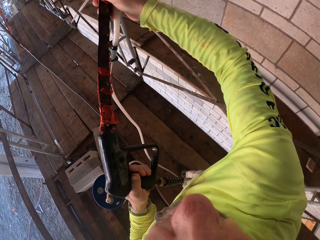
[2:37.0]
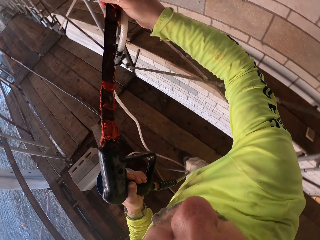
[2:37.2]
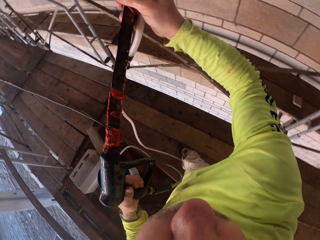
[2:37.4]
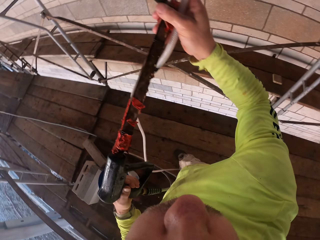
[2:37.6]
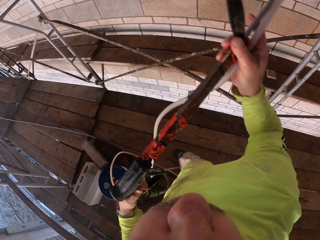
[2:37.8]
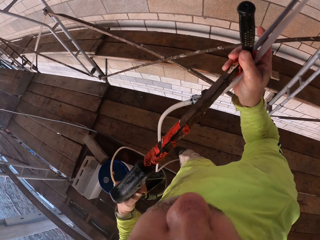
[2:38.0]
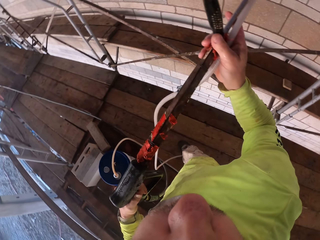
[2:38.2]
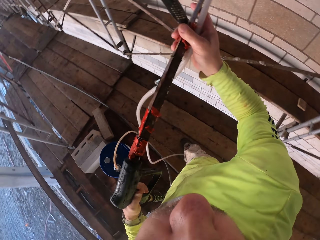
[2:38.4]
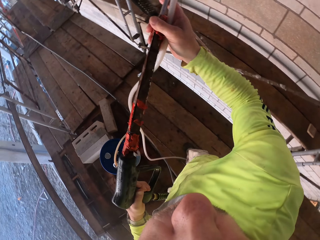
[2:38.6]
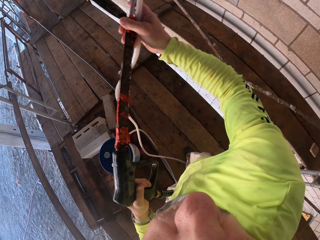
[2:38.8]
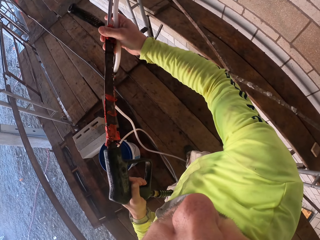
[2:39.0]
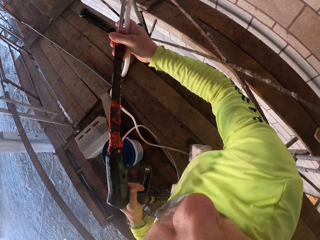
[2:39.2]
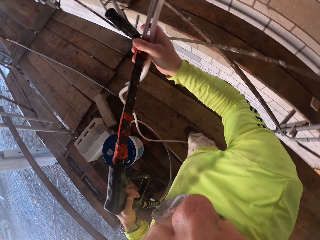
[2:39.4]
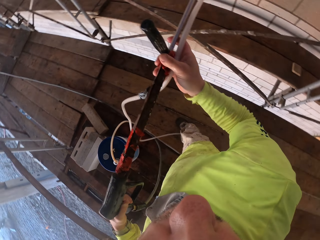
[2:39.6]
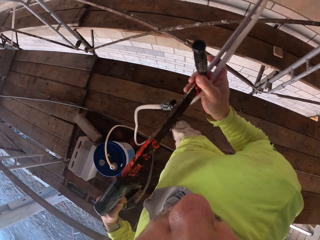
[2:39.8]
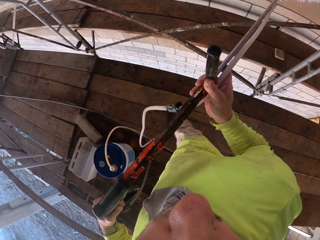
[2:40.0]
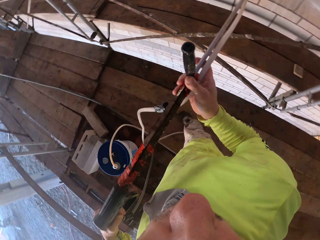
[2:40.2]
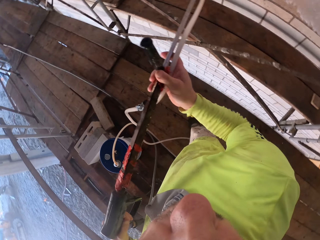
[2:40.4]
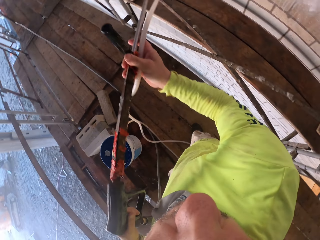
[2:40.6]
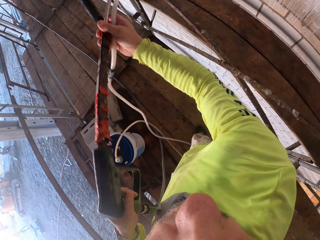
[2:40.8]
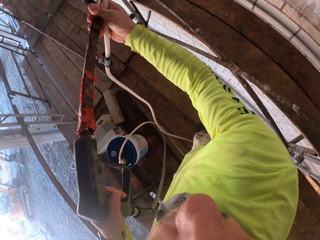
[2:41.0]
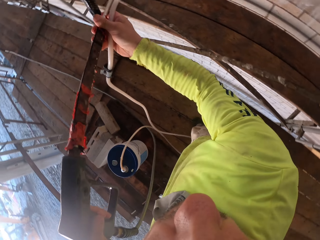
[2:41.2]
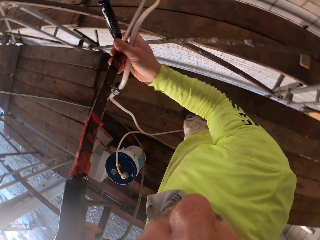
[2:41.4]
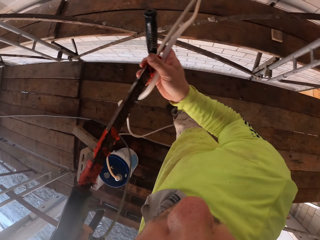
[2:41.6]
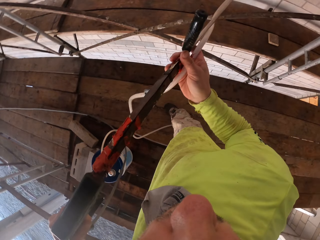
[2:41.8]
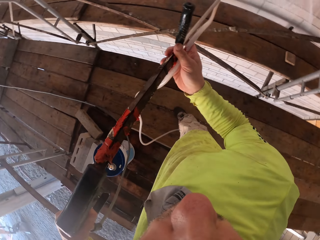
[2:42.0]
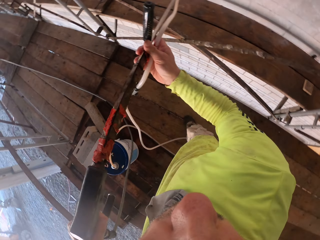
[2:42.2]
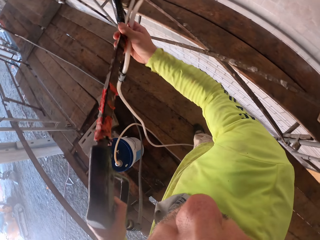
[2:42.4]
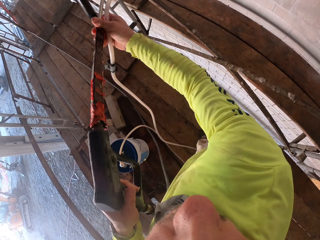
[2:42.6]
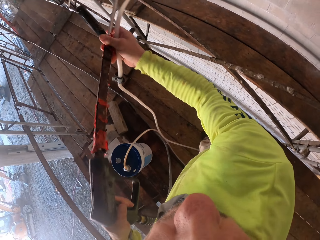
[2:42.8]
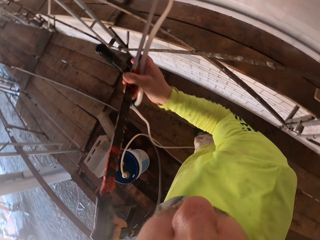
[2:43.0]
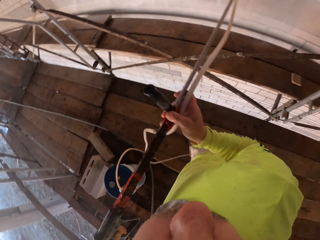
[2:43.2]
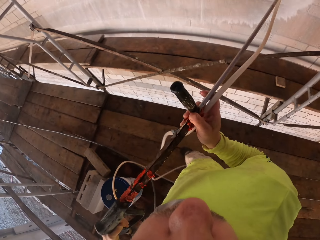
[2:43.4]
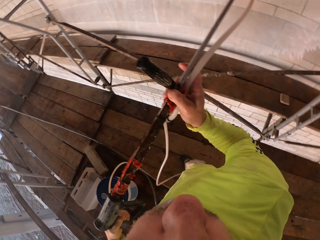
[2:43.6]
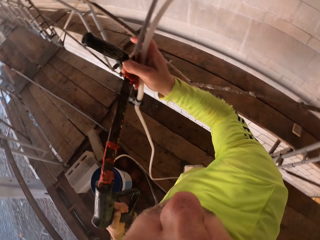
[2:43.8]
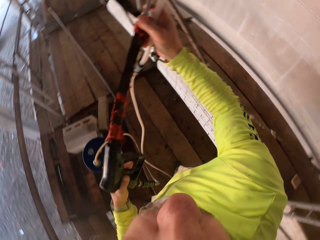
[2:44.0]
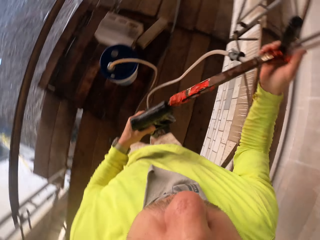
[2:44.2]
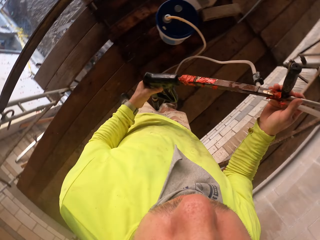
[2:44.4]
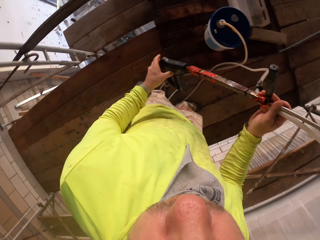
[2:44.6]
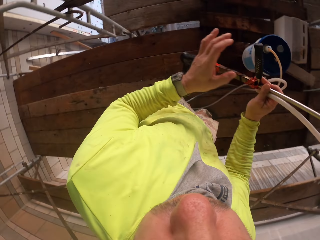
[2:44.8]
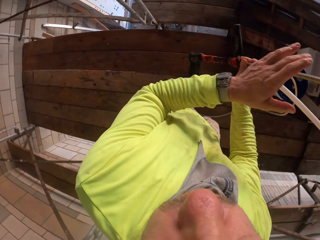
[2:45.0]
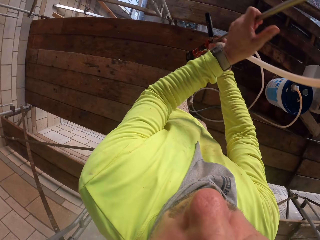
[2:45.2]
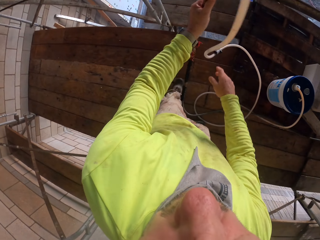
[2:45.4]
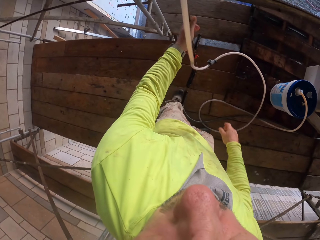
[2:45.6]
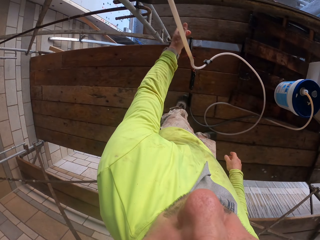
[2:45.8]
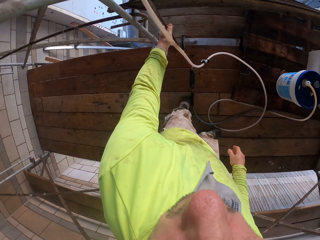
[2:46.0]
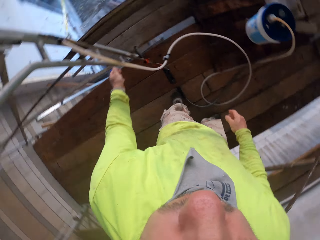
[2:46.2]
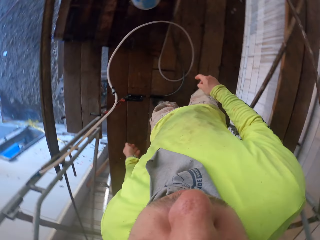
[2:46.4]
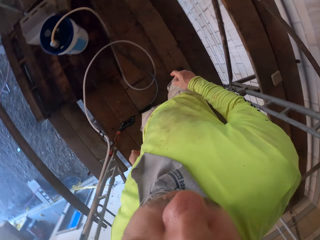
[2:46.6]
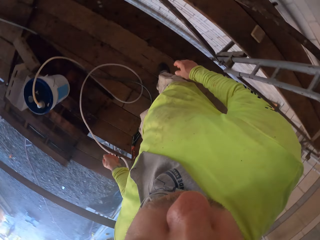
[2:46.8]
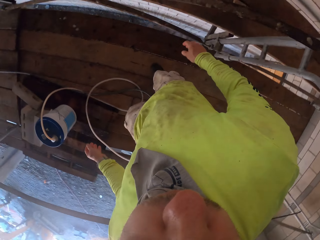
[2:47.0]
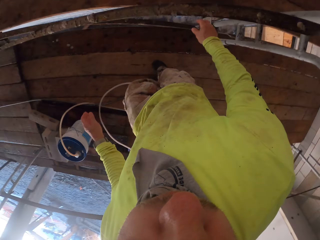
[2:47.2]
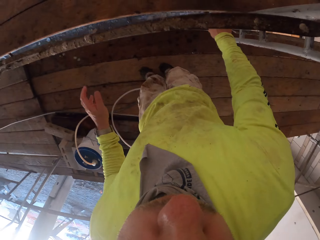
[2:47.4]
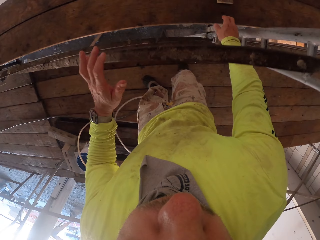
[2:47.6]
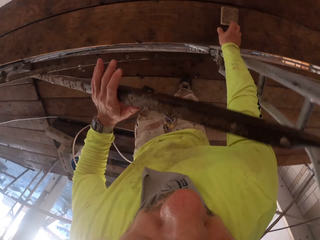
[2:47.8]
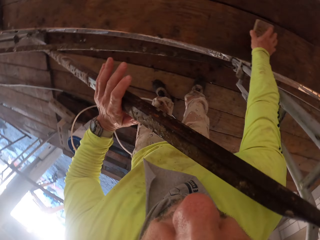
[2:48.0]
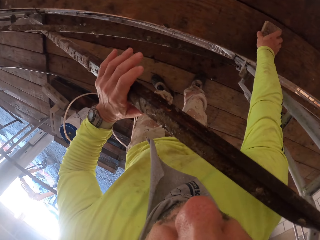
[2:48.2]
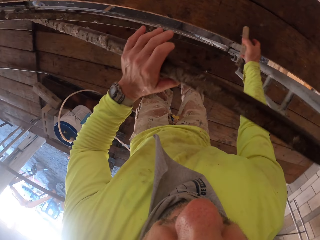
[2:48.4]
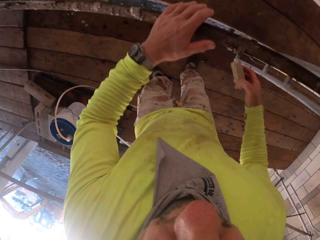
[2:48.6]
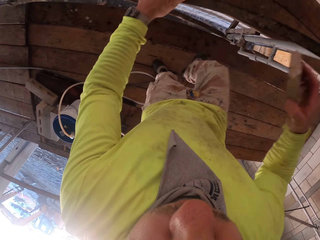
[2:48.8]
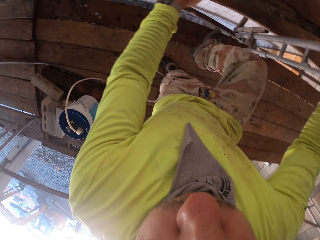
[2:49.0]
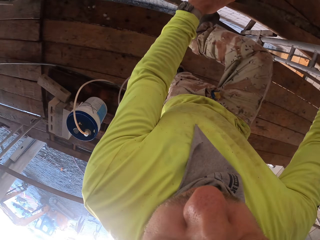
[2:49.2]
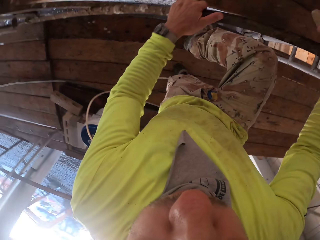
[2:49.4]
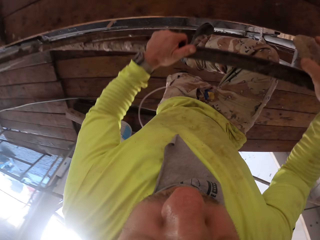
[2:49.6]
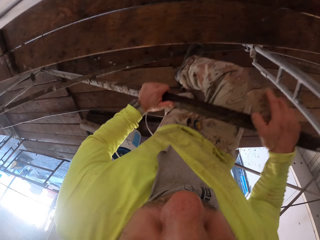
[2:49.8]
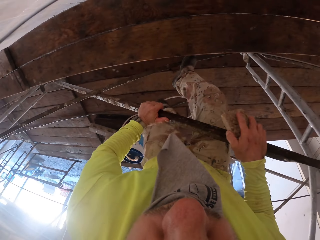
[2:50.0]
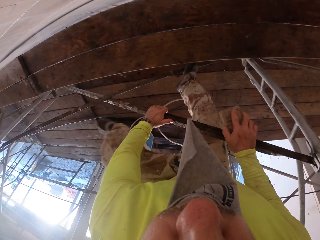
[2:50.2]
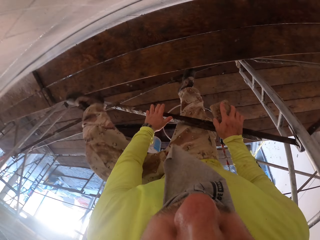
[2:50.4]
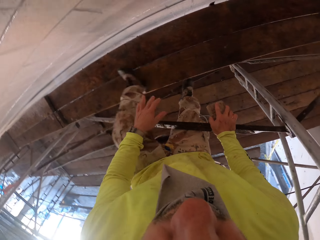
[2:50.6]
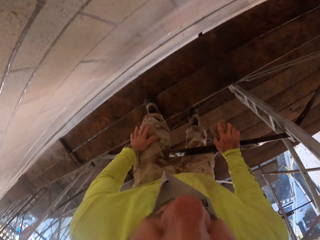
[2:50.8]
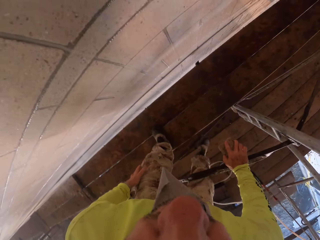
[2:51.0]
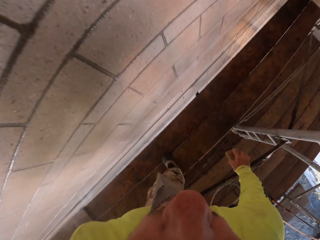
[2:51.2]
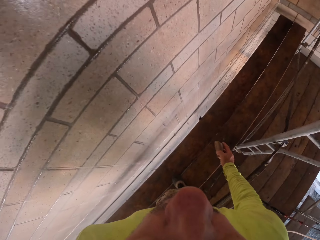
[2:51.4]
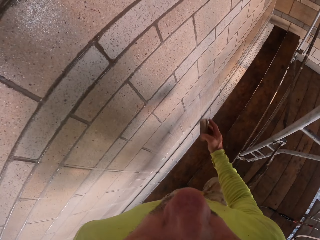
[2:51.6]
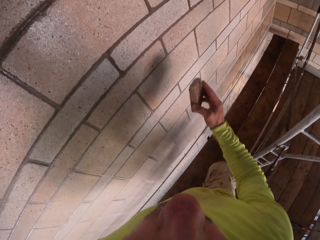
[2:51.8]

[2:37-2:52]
The camera wearer holds the spray gun. They place the spray gun on the wooden structure. They turn around. They pick up the wall scrubber. They climb the ladder.

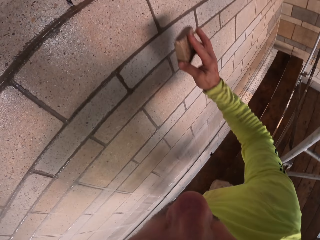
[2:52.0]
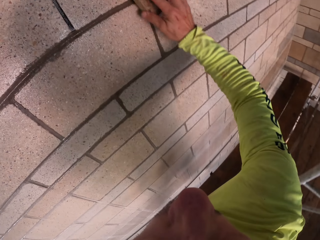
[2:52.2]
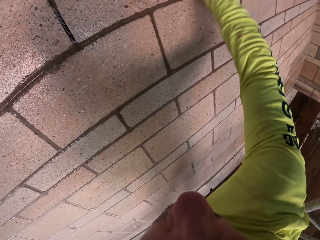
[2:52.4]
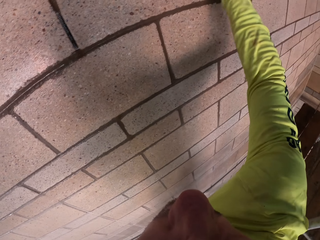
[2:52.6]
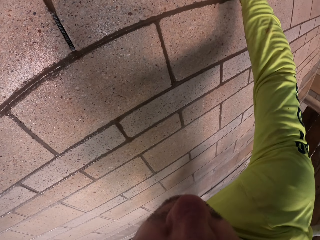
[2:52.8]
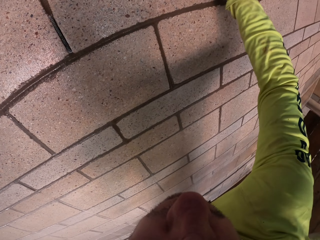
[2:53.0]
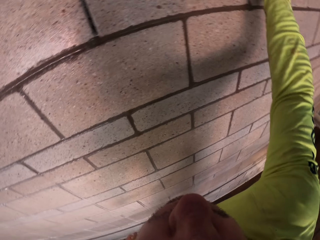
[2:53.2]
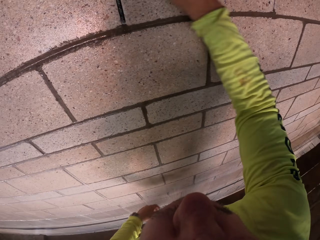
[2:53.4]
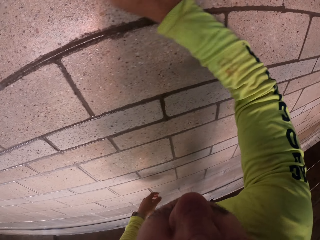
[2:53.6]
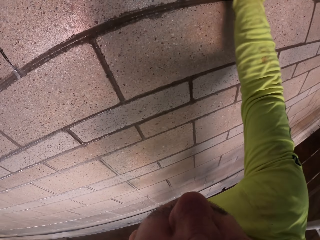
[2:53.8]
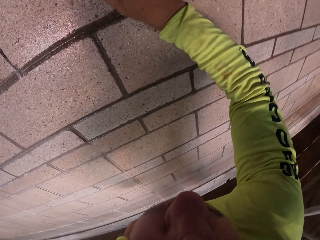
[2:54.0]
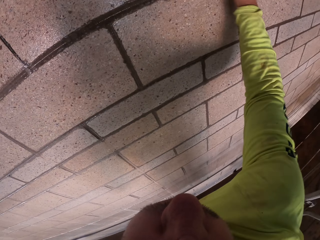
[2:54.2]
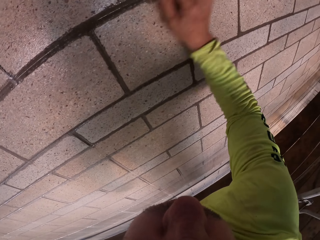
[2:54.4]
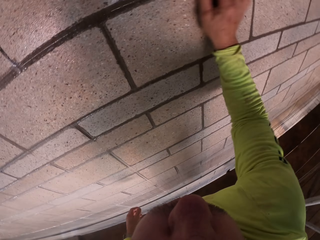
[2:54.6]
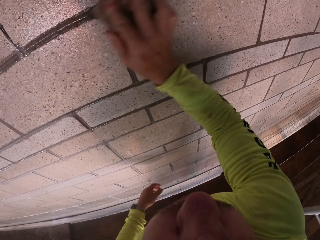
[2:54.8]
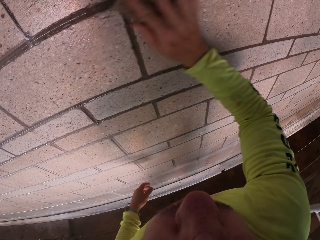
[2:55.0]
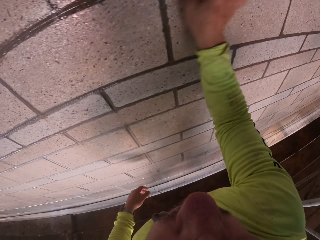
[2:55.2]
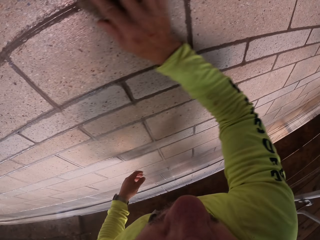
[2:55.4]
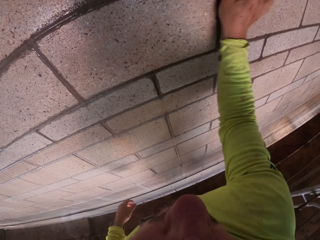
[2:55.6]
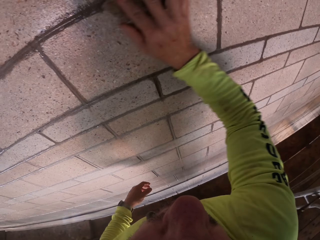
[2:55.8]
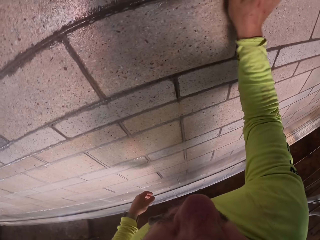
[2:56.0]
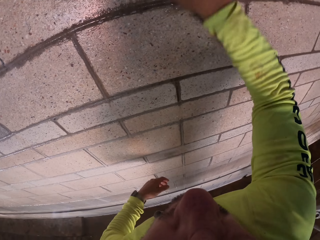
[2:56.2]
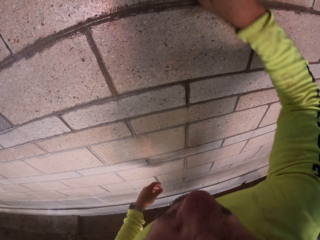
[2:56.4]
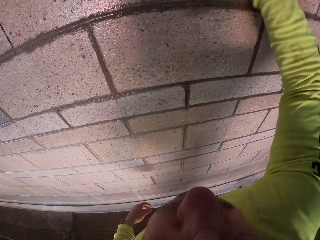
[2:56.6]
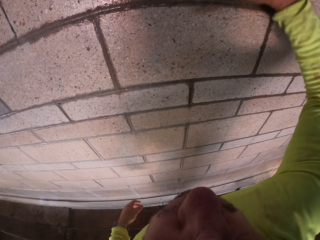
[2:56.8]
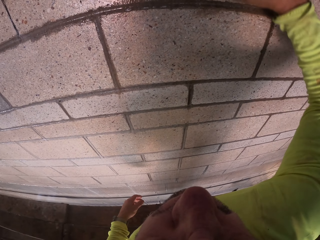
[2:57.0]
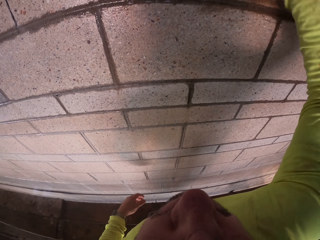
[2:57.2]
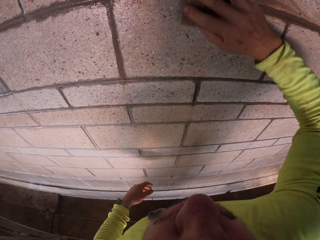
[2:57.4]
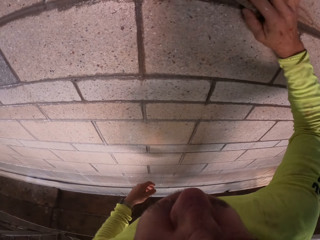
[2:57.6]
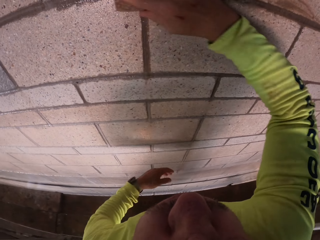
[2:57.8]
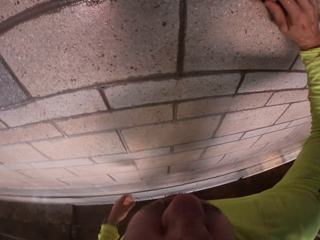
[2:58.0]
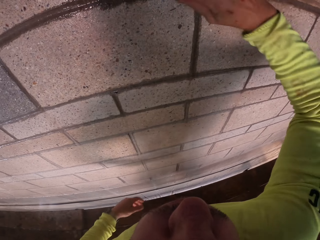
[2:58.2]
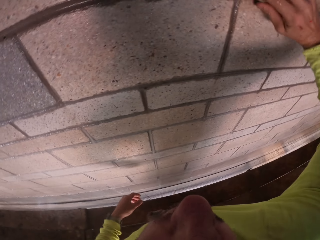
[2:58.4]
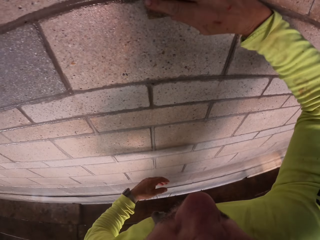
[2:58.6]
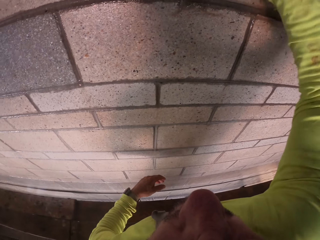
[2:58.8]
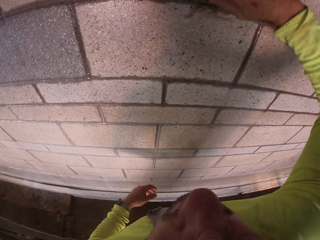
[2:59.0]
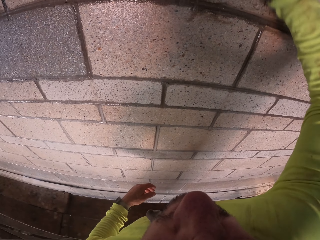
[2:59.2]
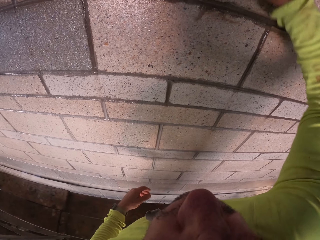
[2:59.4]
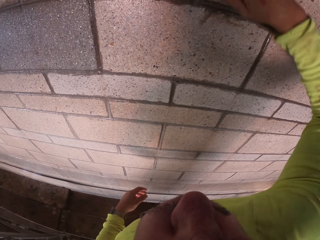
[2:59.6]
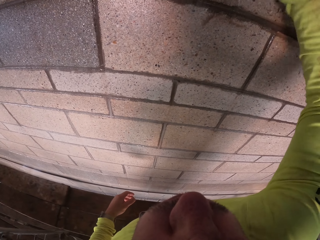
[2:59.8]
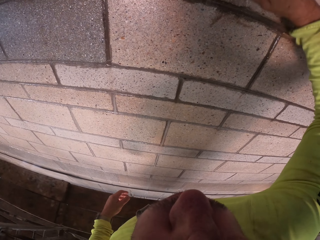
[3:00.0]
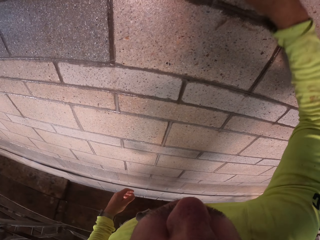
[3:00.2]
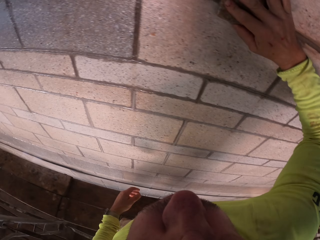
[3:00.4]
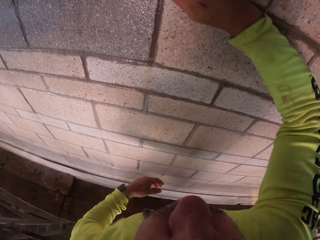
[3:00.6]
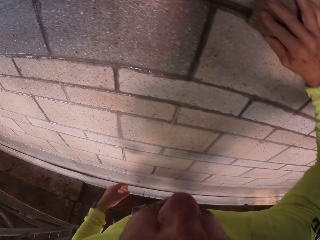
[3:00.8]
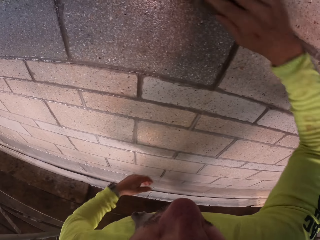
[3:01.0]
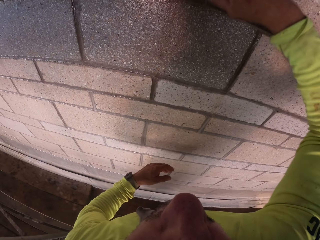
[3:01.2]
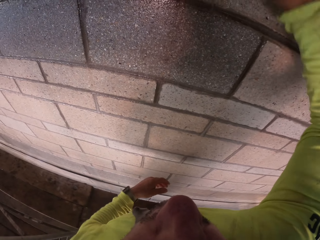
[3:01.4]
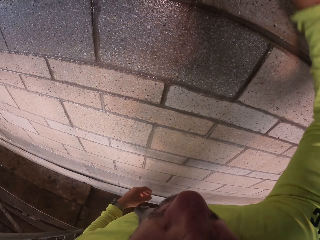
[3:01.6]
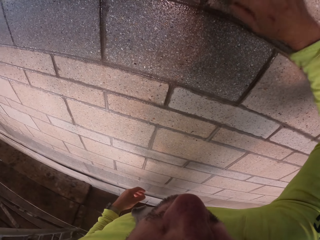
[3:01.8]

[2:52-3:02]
The camera wearer scrubs the wall with the wall scrubber.
